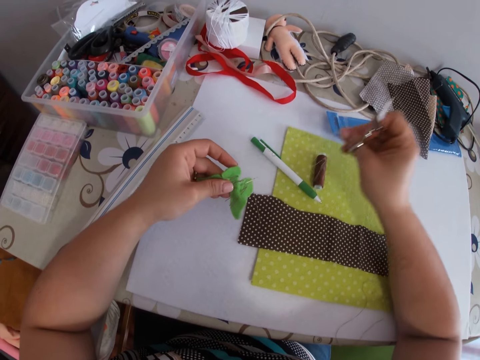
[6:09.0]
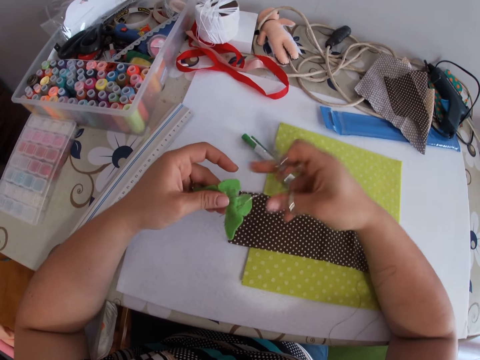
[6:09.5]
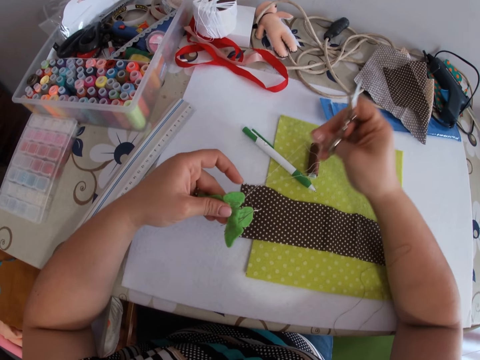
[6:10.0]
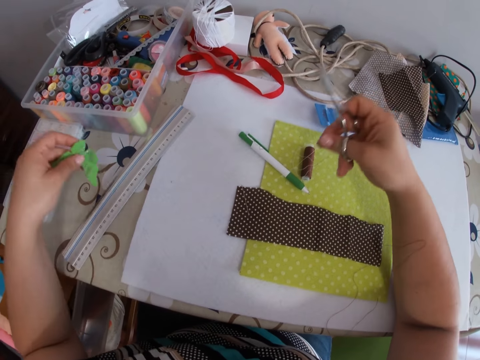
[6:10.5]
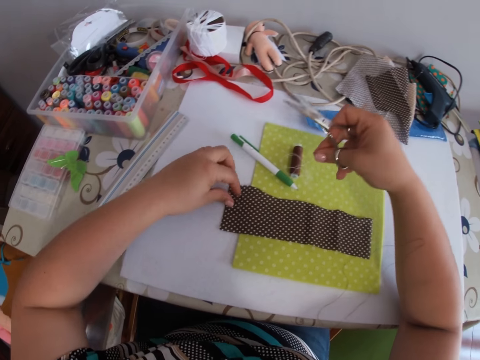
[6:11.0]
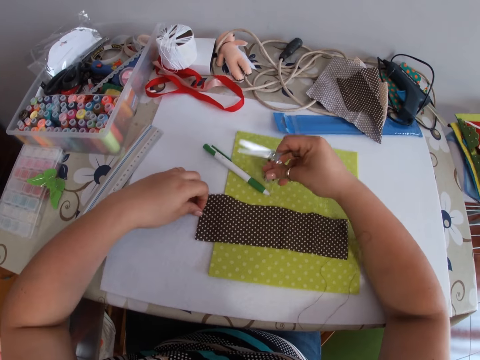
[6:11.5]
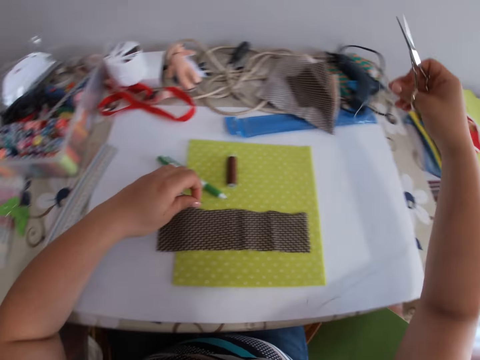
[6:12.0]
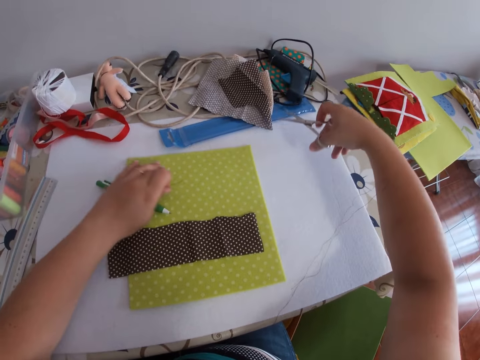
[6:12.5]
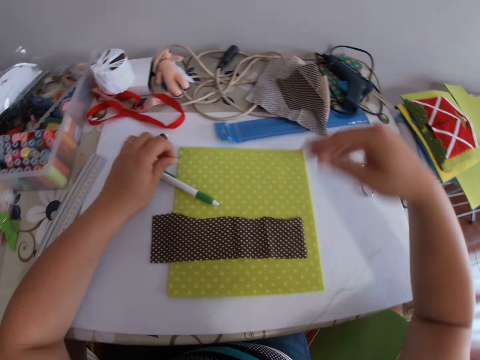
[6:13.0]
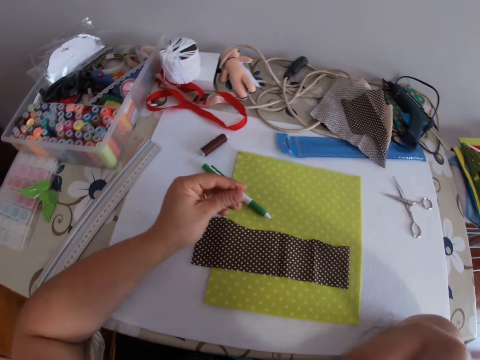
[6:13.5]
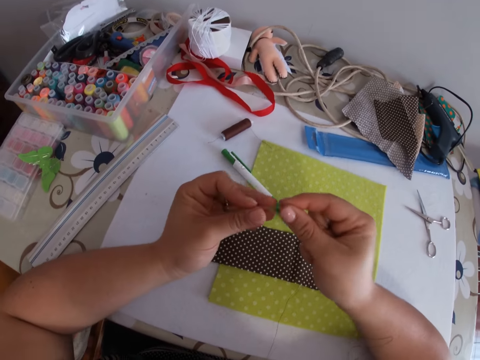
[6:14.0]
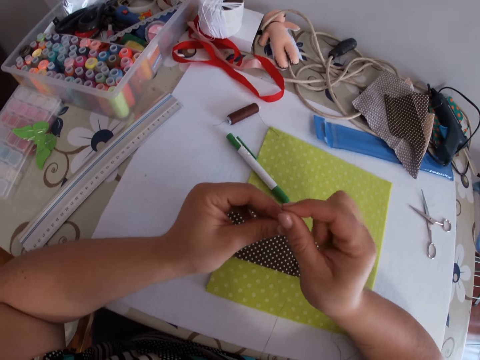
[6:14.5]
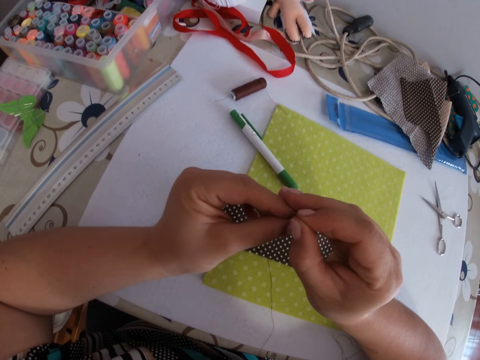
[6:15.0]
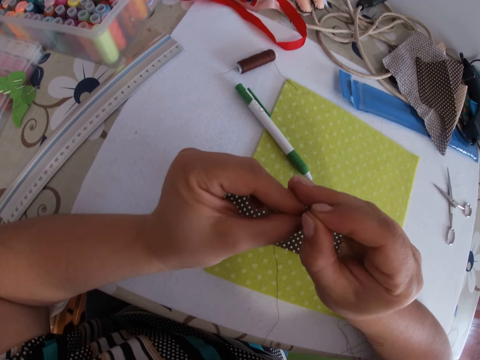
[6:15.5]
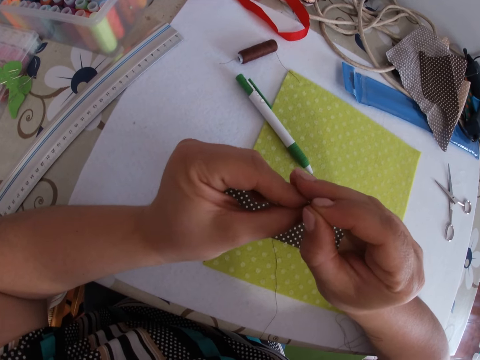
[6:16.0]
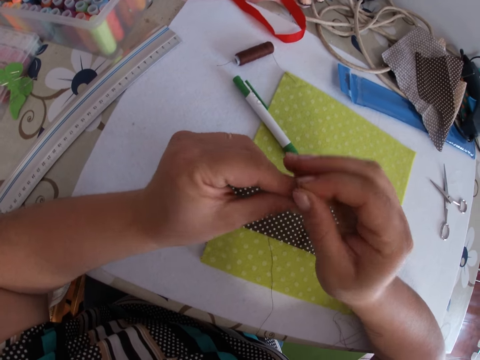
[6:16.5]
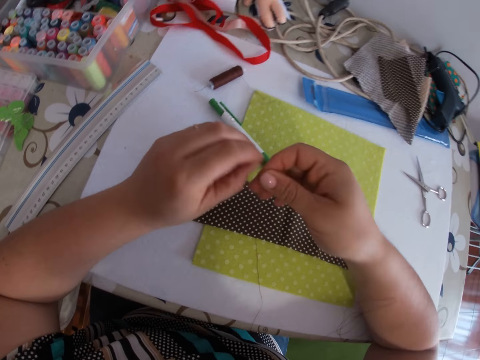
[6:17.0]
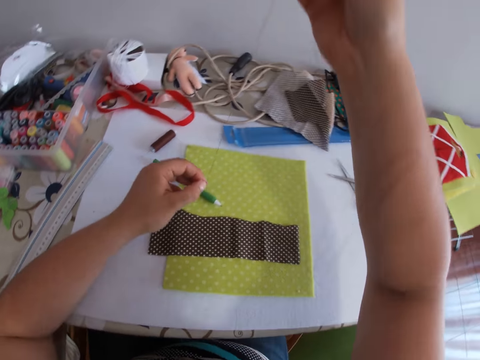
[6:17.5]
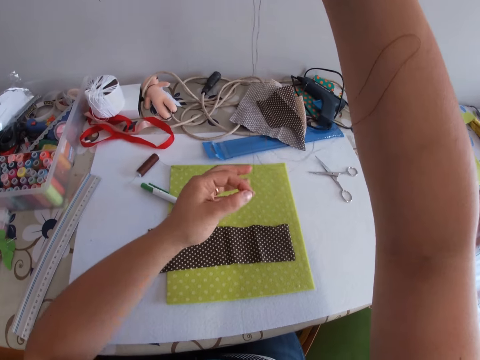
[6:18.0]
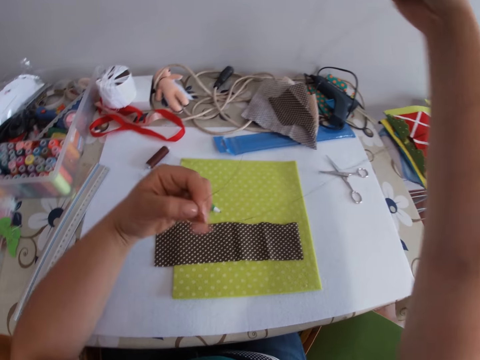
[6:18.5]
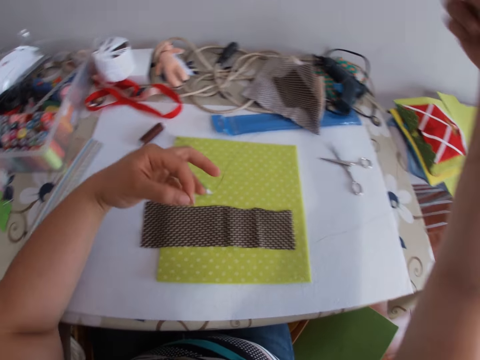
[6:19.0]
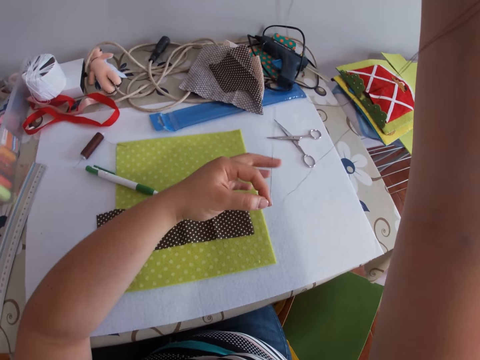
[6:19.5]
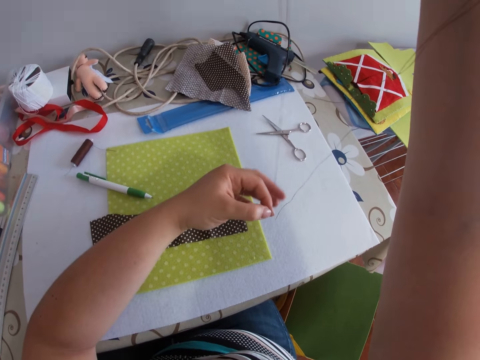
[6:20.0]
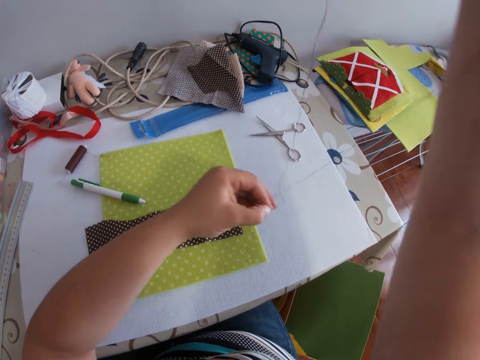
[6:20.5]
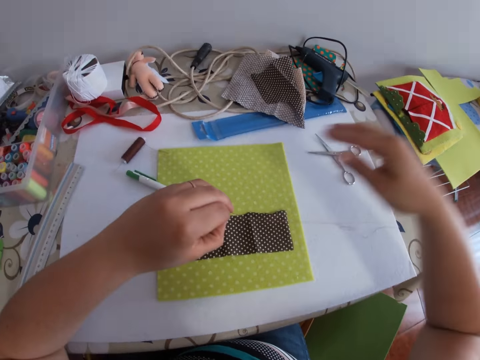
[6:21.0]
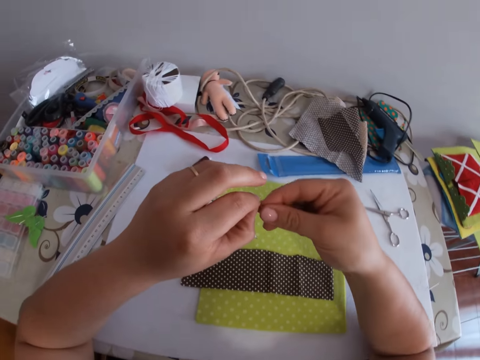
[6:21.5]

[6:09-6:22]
The camera wearer pulls the thread. She pulls the thread again. She puts something on the table. She pulls the thread. She drops the scissors on the table with her right hand. She licks her finger. She inserts the thread into the needle with both hands. She pulls the thread. She pulls the thread again.

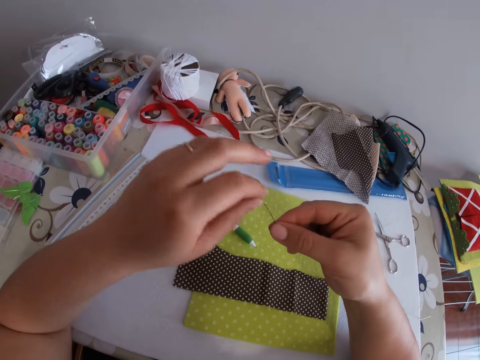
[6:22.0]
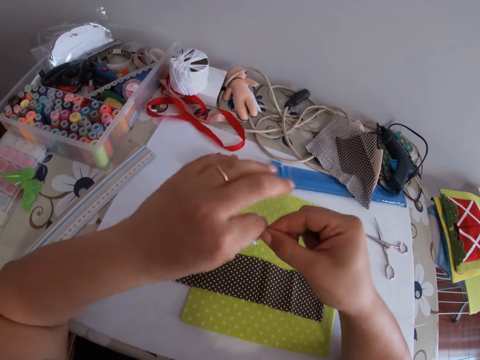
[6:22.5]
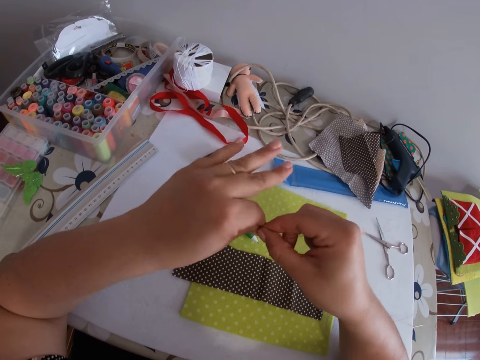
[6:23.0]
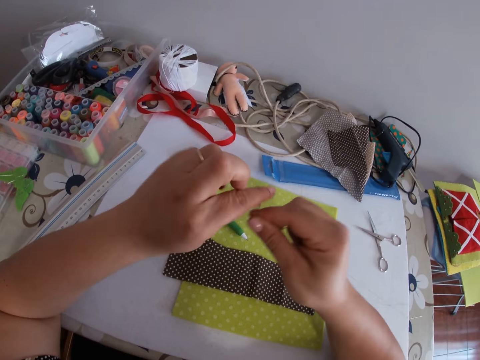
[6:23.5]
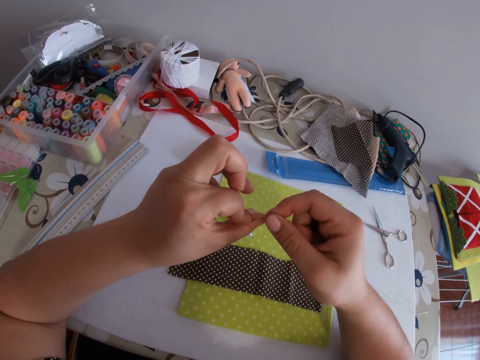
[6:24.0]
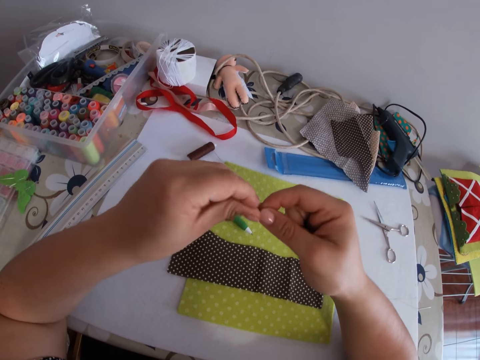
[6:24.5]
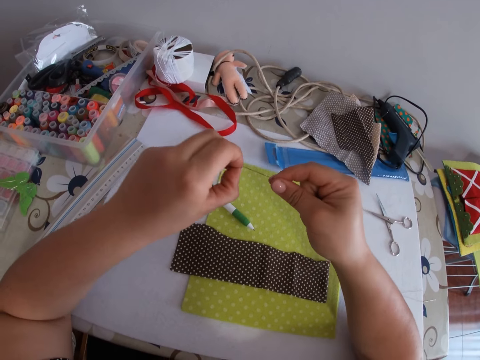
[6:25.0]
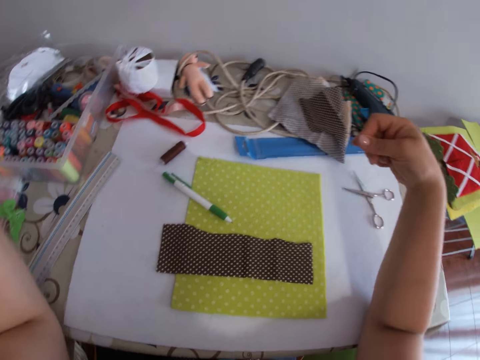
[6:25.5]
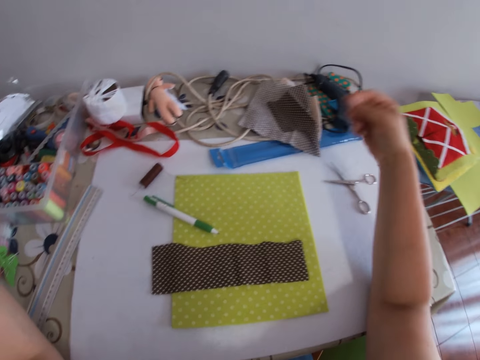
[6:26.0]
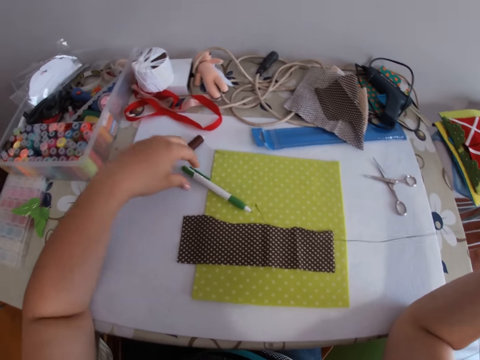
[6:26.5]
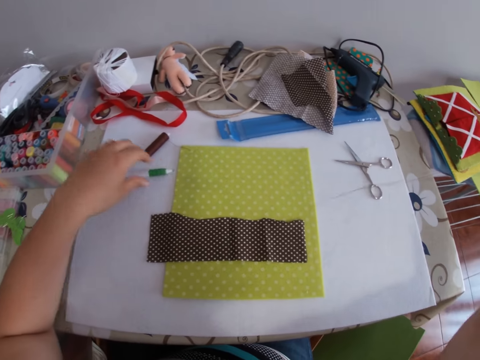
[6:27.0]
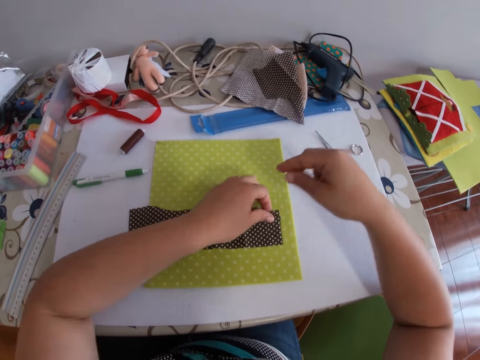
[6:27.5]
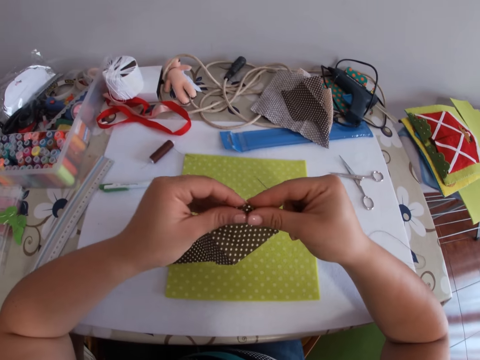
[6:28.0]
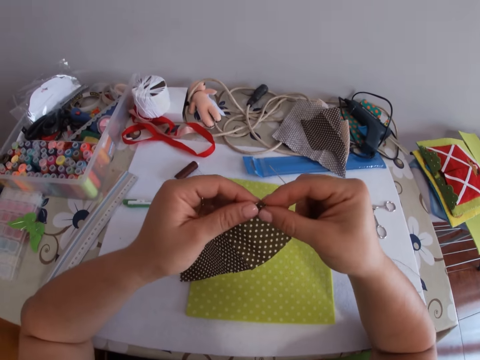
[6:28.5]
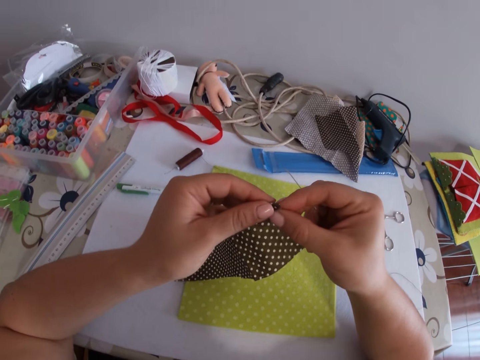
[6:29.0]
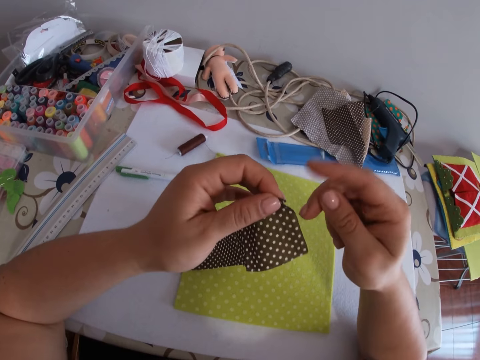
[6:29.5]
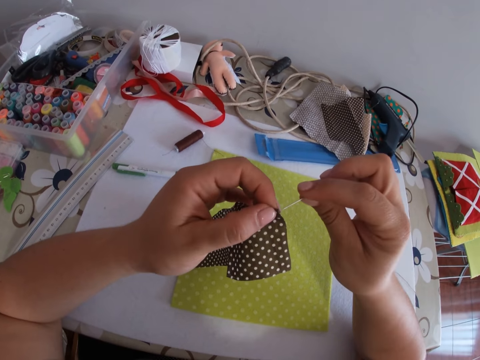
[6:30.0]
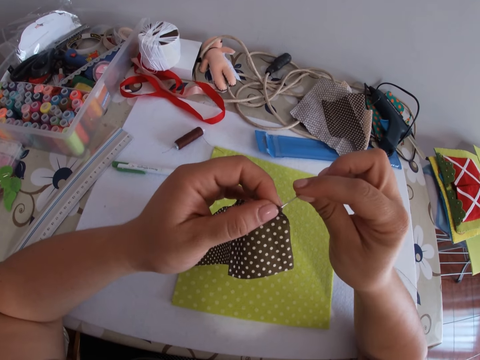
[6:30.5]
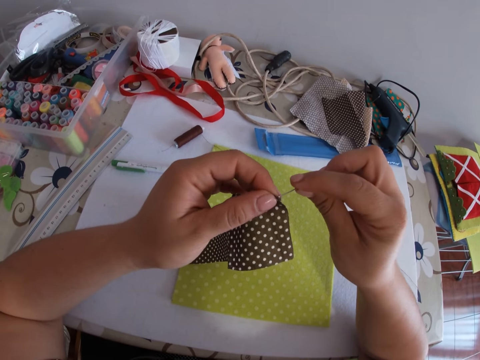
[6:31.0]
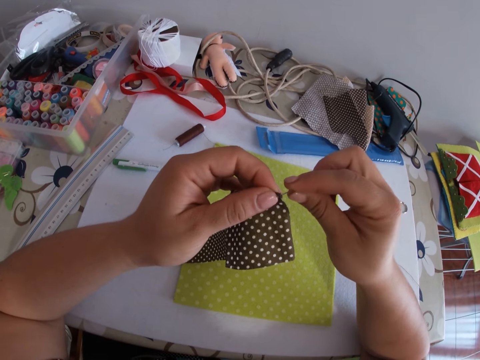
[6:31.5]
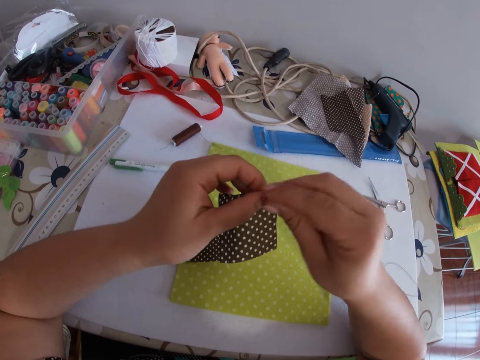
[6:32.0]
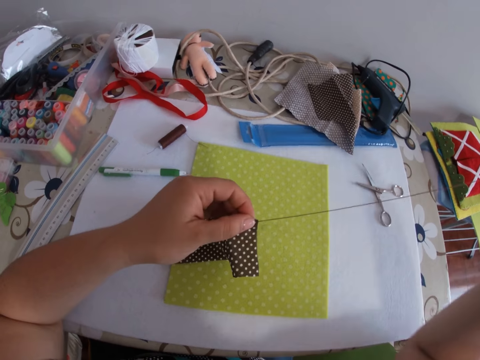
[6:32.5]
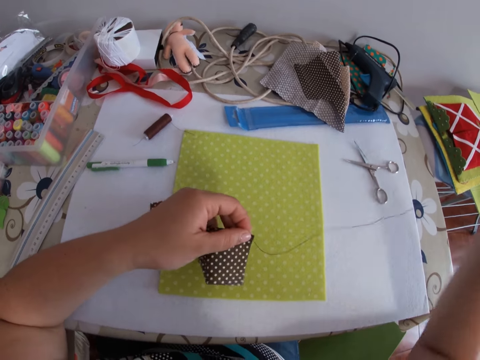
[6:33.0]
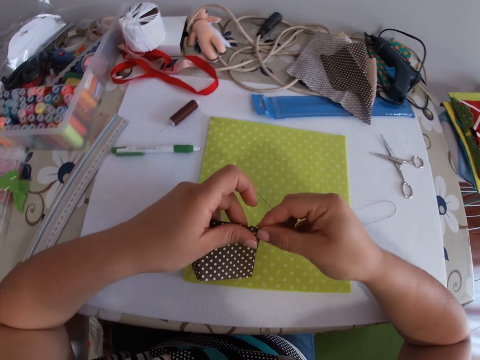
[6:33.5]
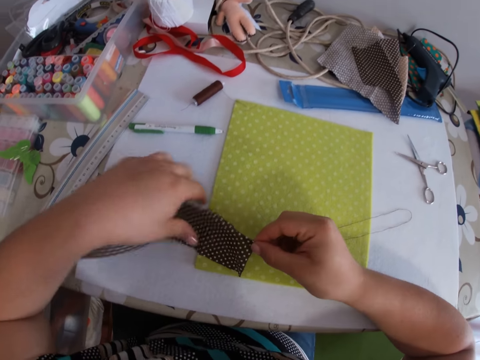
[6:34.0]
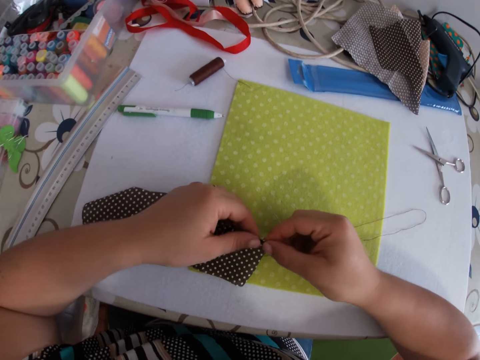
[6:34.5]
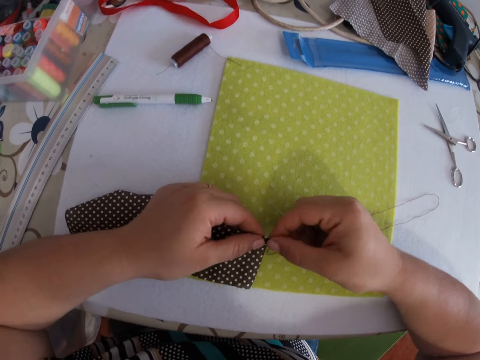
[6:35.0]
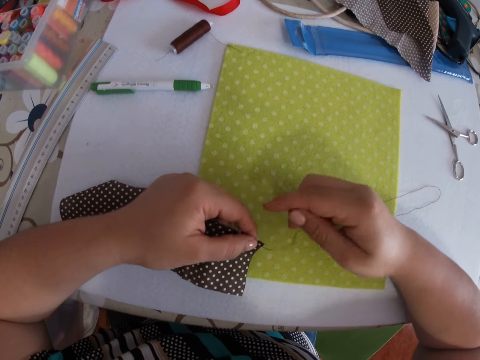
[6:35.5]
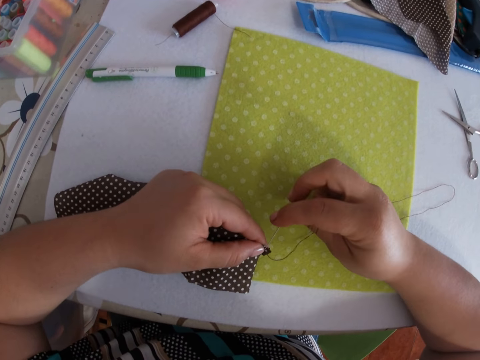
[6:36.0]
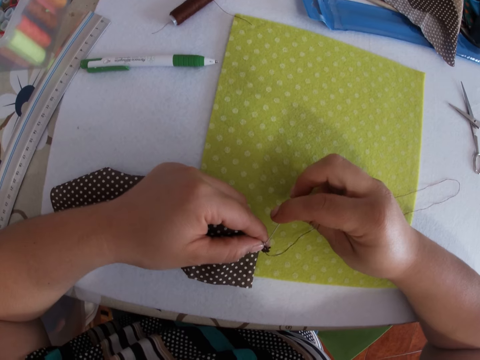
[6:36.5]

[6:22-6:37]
The camera wearer ties the tip of the thread with both hands. She folds the thread on her finger. She stretches the thread. She moves a pen. She picks up the piece of cloth with her left hand. She pierces the cloth with a needle. She sews the piece of cloth with the needle and thread with both hands. She pulls the thread.
